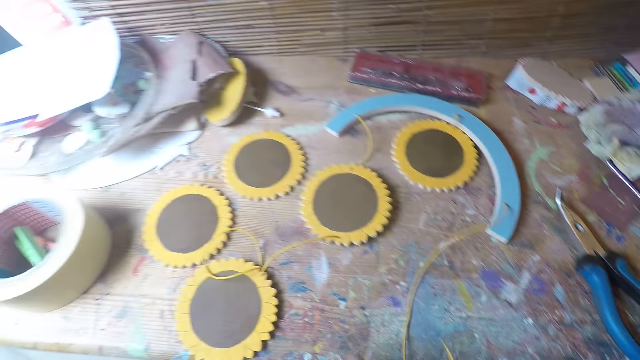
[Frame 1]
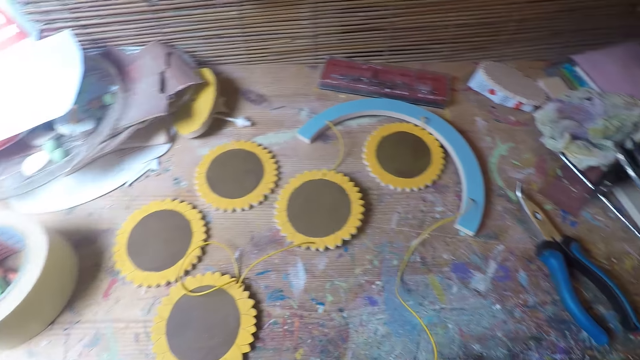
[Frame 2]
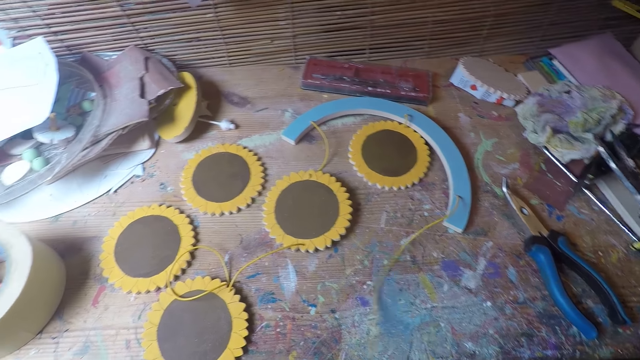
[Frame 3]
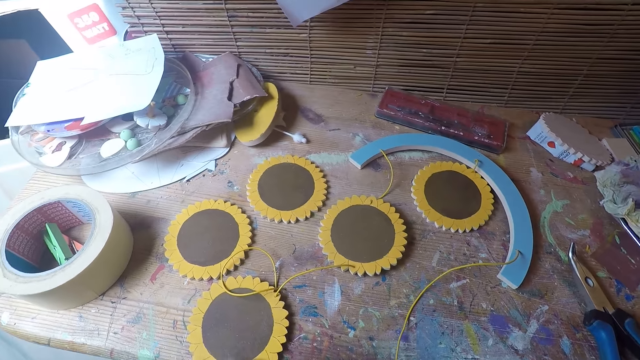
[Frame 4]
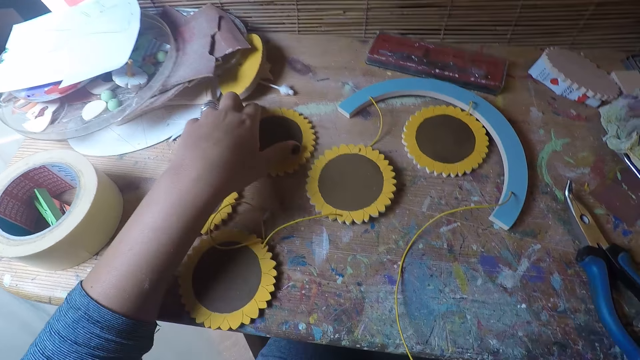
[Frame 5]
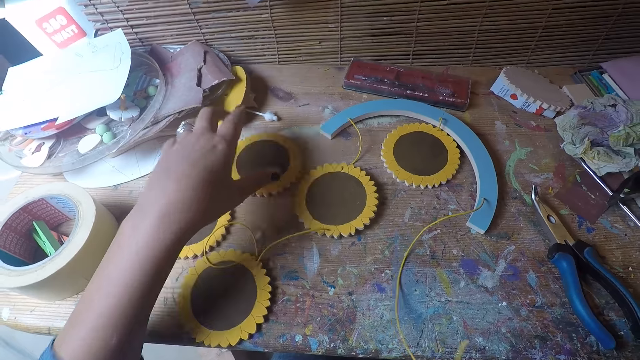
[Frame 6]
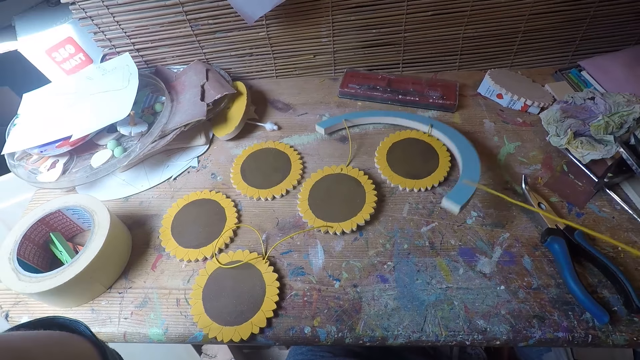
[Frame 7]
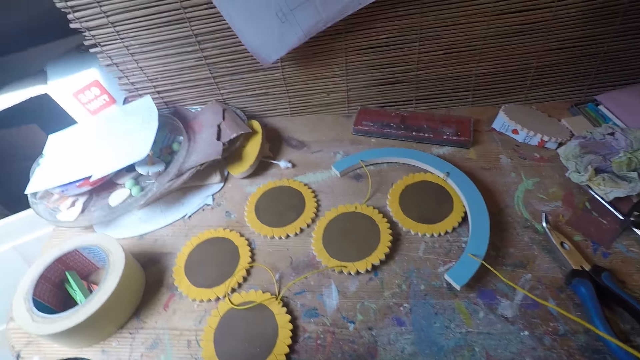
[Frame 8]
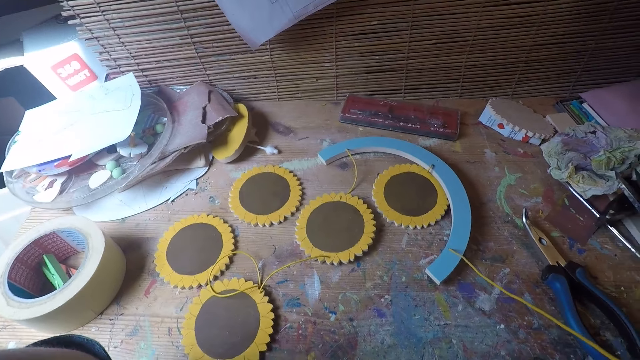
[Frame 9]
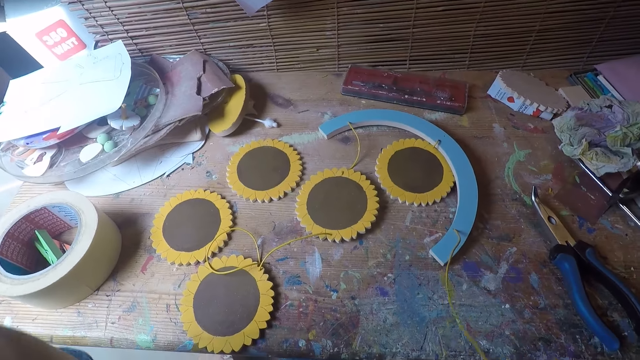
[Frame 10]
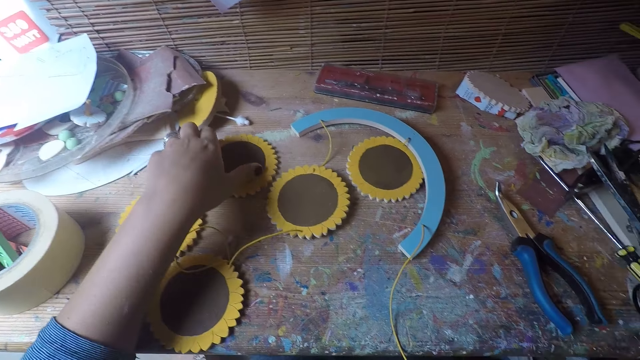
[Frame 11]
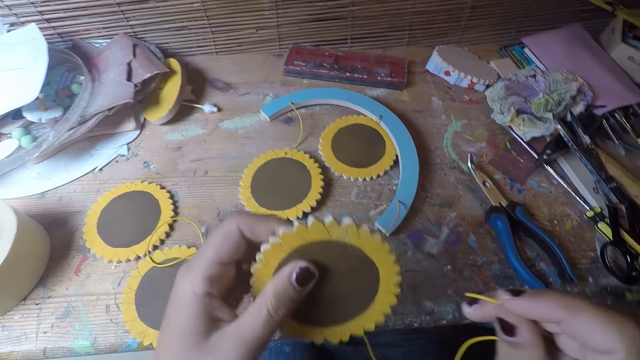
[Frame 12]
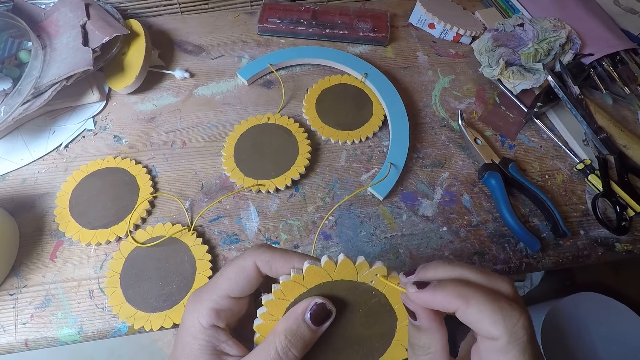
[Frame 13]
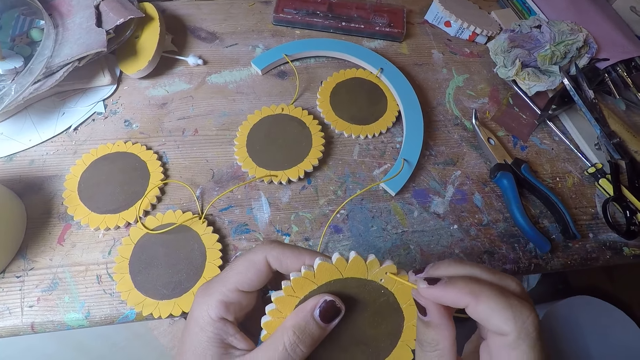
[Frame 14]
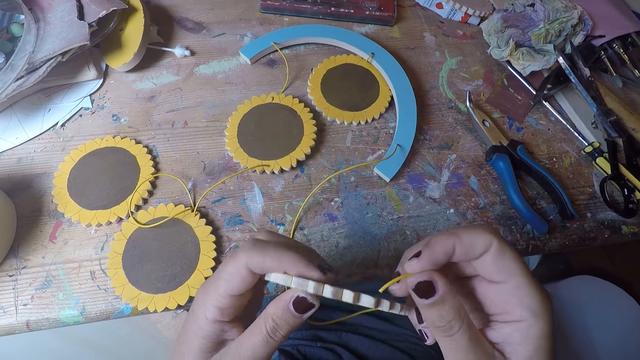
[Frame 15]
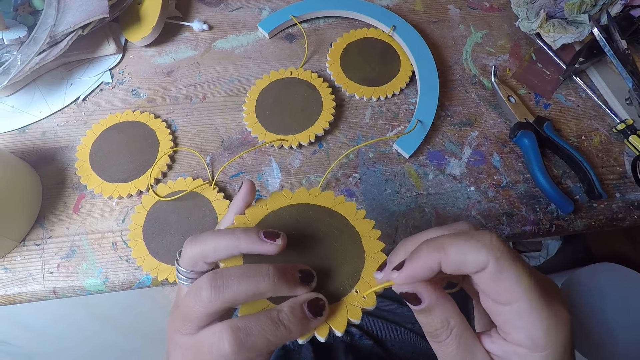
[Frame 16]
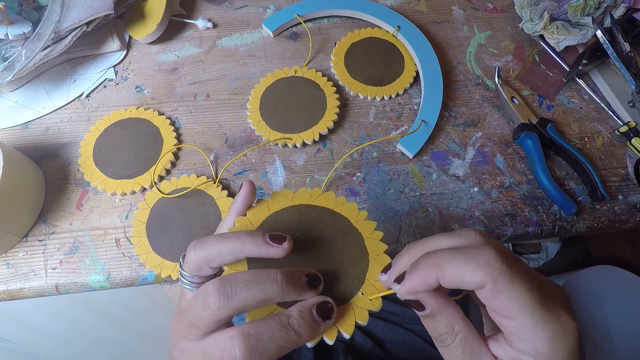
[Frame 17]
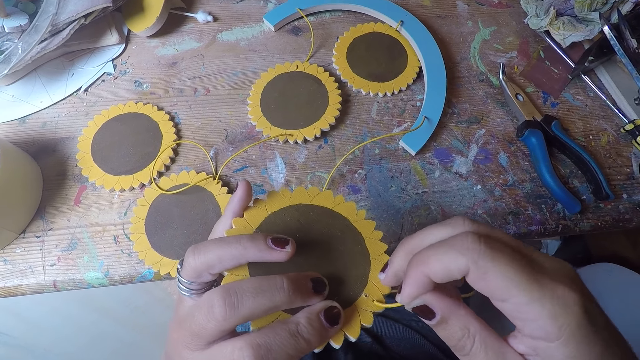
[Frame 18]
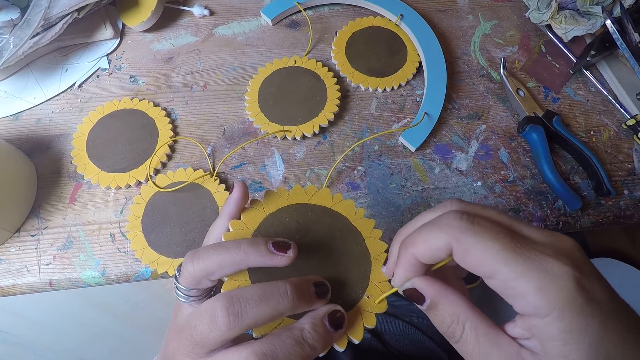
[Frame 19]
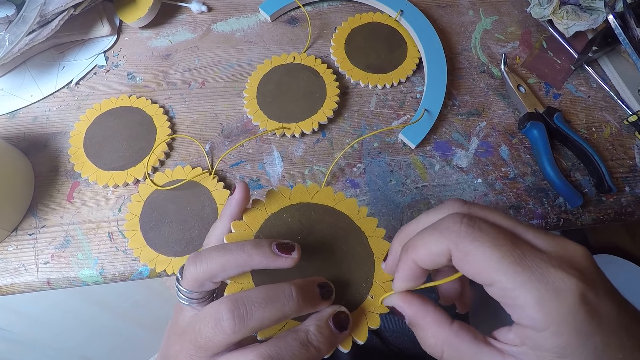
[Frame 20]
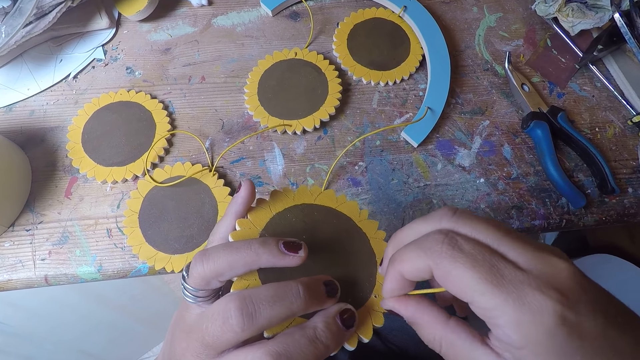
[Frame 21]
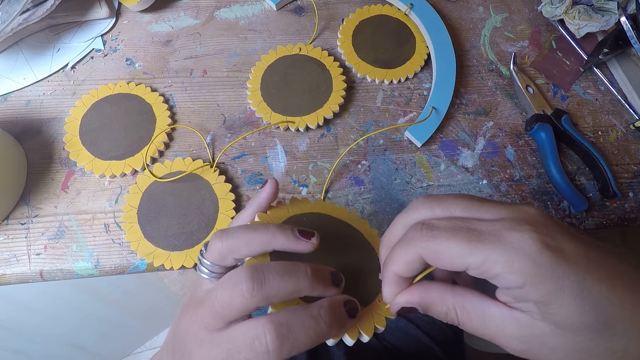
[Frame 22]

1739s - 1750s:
The camera wearer picks a piece of woodcraft. She touches the table coaster with her left hand, raises her left hand, puts the camera into focus, and picks the table coaster with her left hand. She inserts the thread in the table coaster with her right hand. She rotates the table coaster in her left hand. She inserts the thread in the table coaster with her right hand. She fixes the cable on the woodcraft.

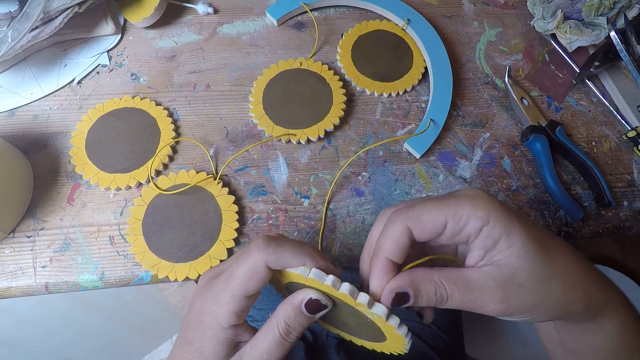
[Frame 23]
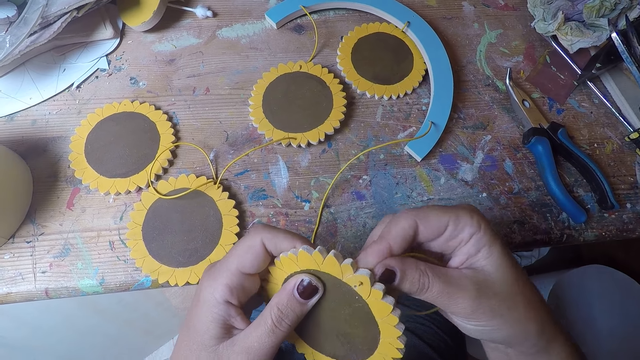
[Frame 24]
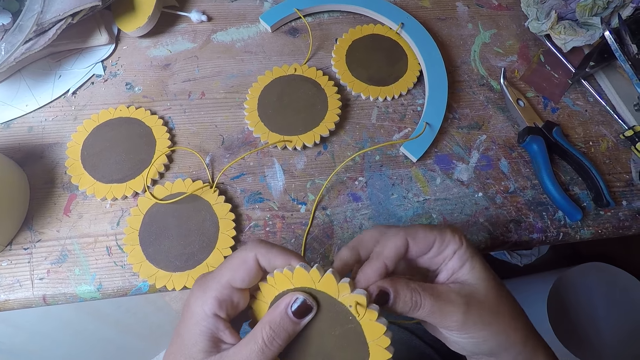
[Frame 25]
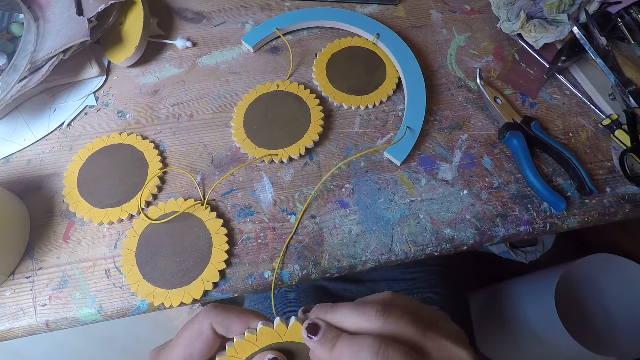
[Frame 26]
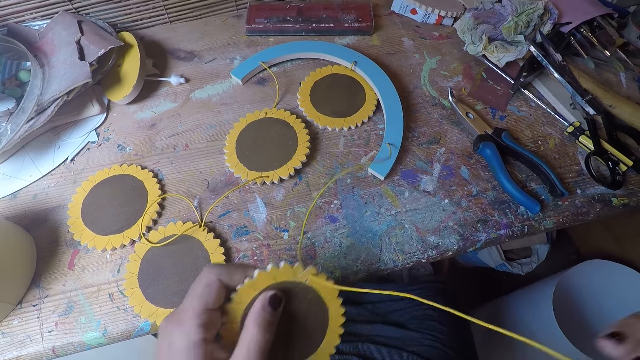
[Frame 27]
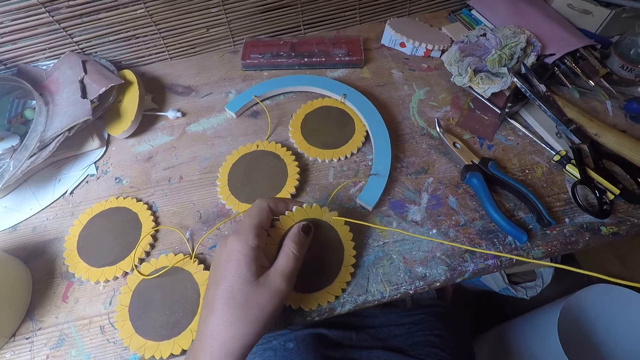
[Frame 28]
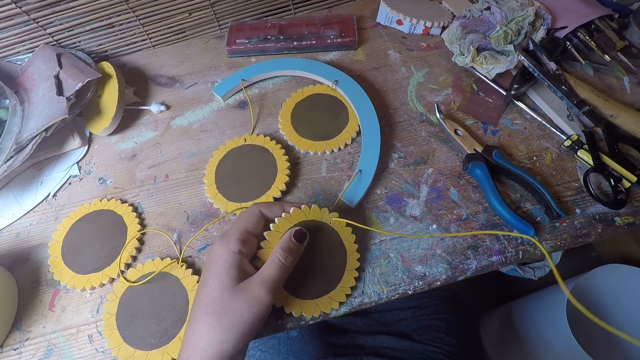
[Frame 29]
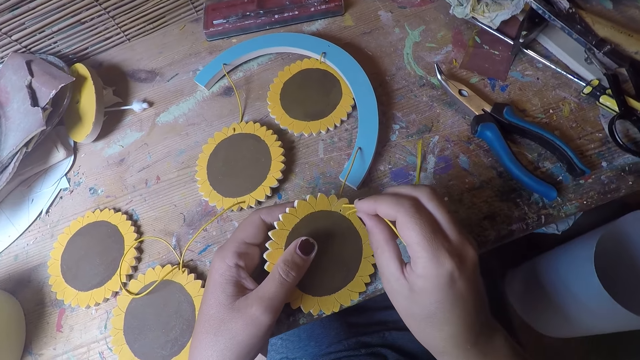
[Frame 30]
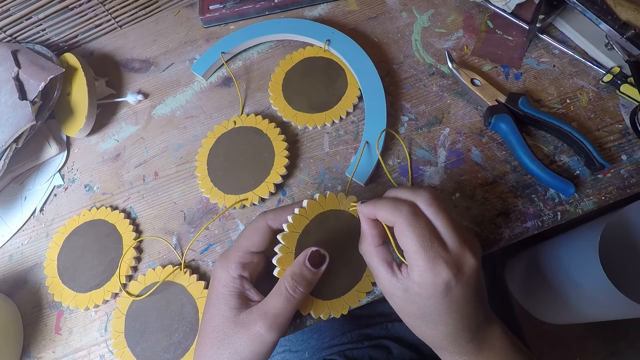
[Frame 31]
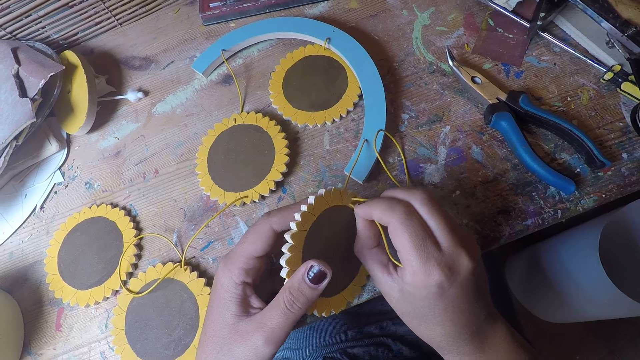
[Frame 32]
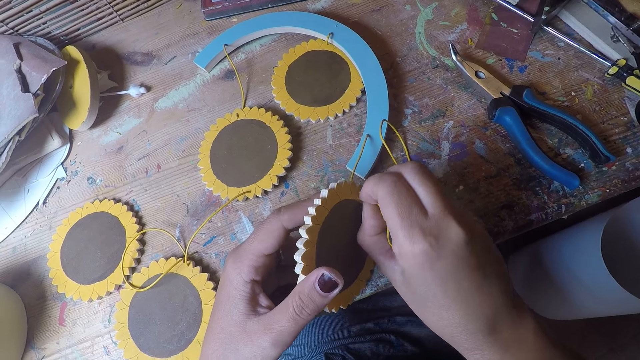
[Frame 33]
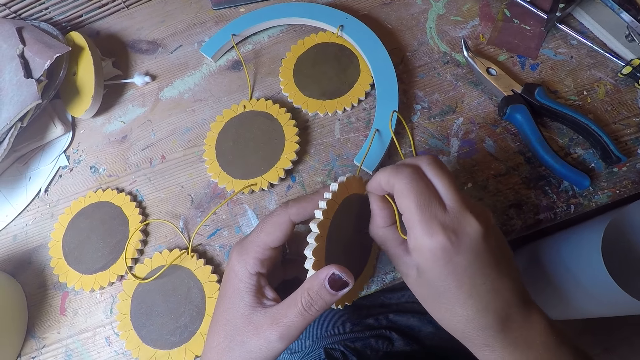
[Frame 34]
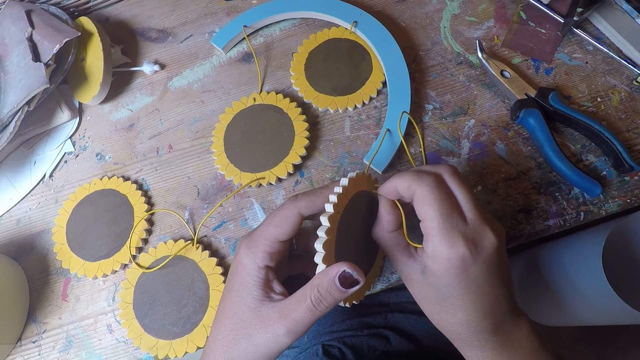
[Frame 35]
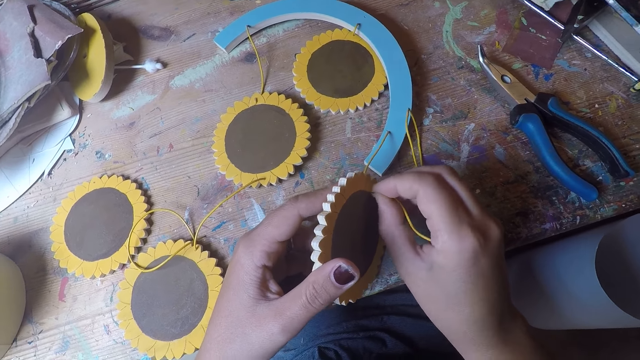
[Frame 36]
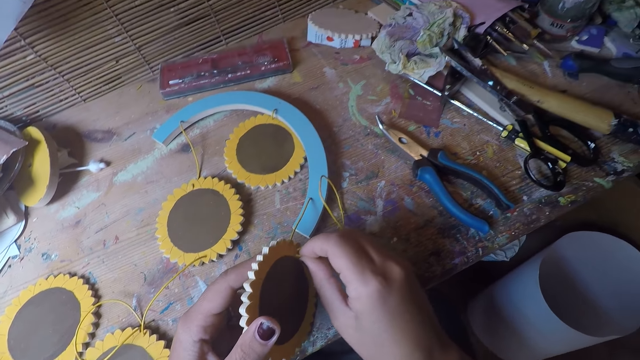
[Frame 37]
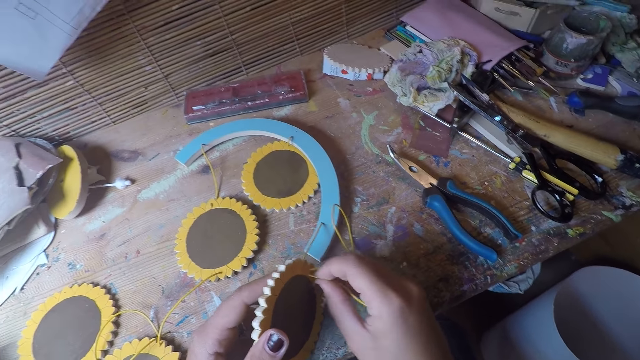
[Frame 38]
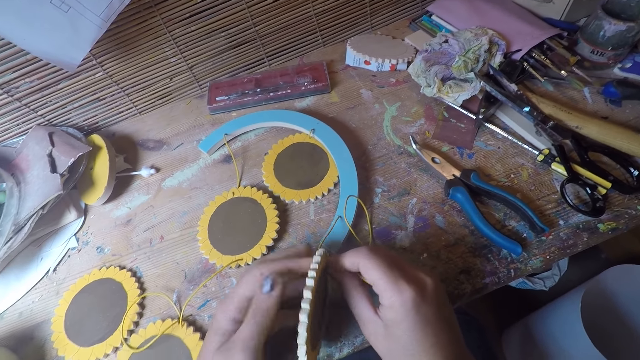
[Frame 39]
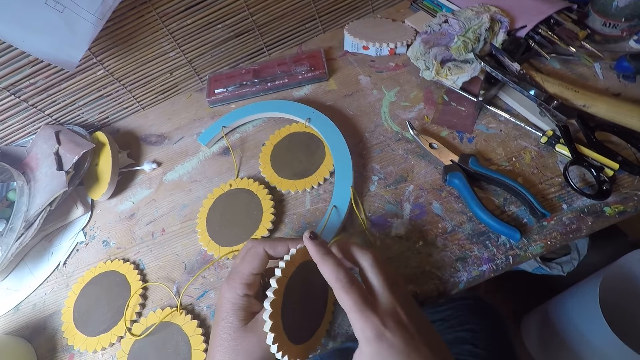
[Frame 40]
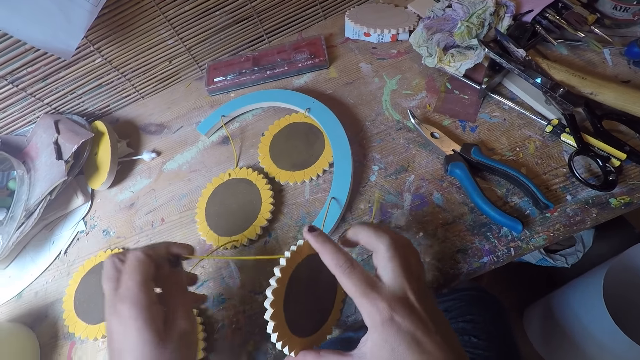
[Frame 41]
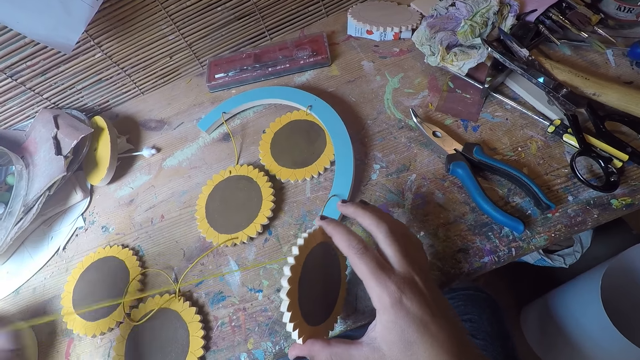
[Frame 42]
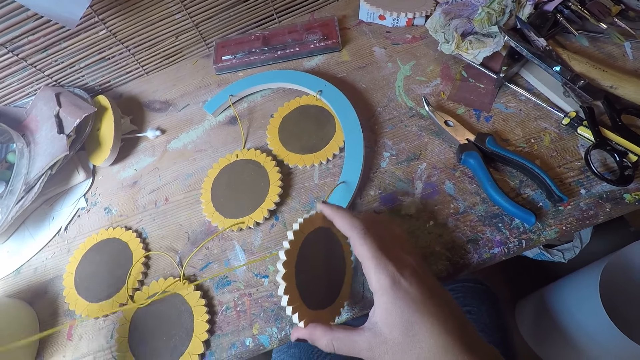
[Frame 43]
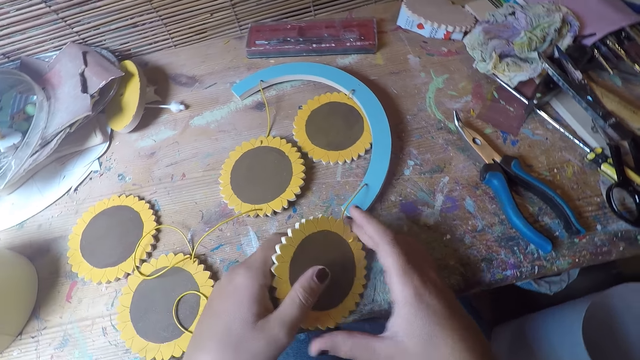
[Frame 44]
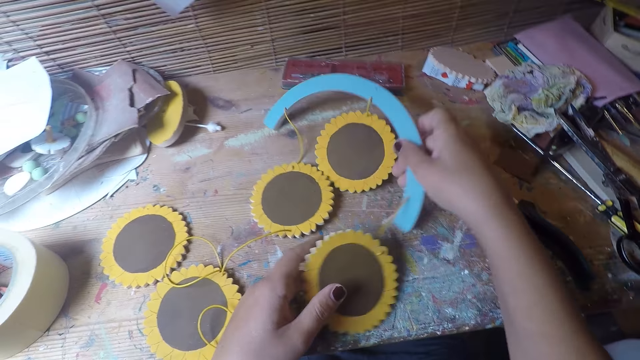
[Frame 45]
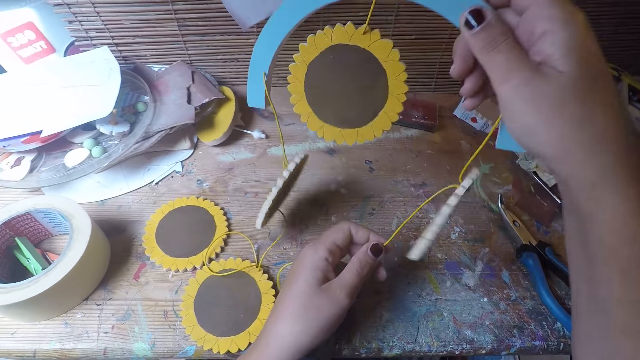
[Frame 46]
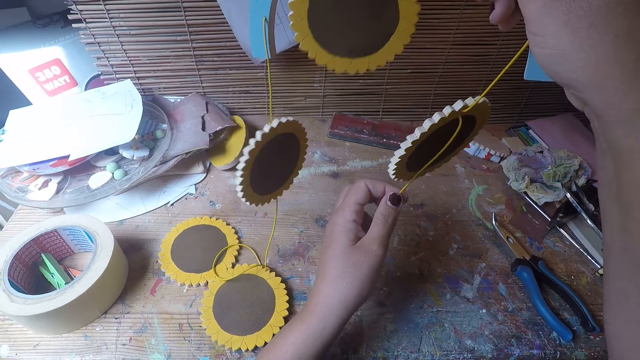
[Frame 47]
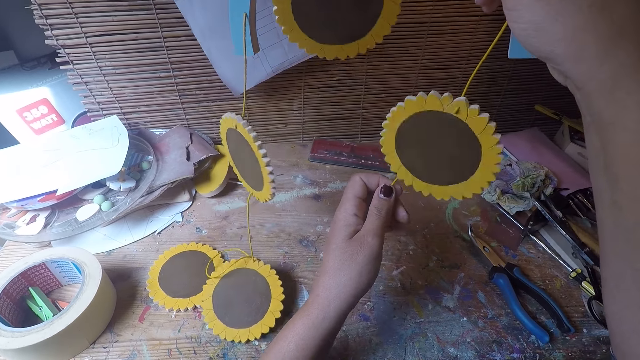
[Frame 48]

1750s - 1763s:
The camera wearer pulls the thread with her right hand. She inserts the thread in a table coaster with her right hand. She pulls the thread with her left hand. She holds the table coaster with her left hand. She picks the table coaster arc with her right hand. She pulls the thread with her left hand. She pulls up the woodcraft.
